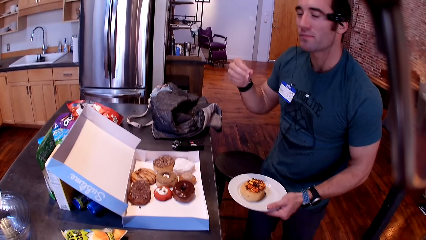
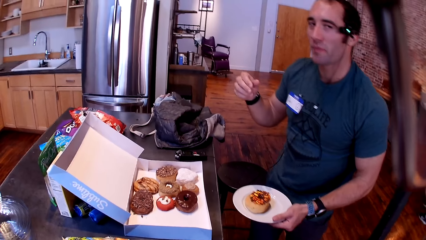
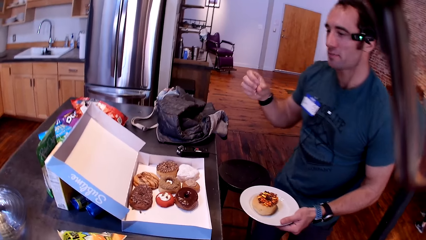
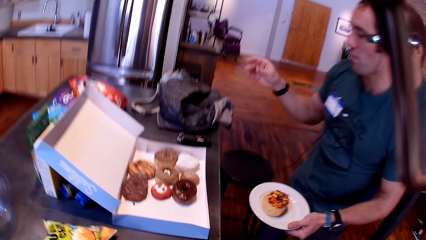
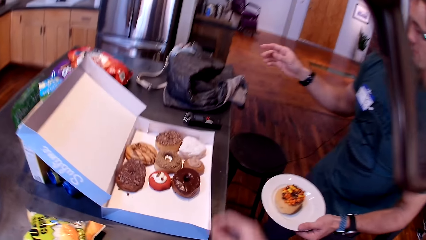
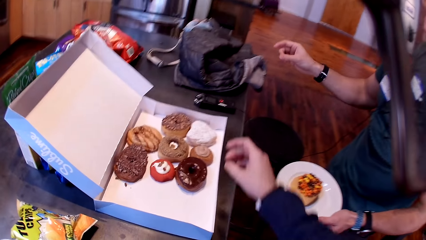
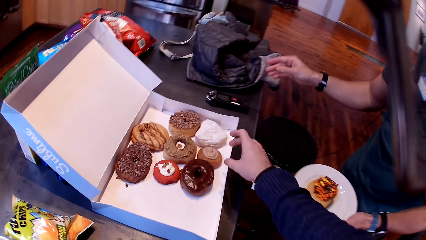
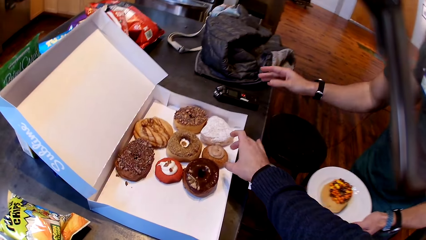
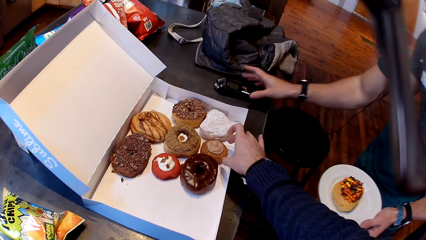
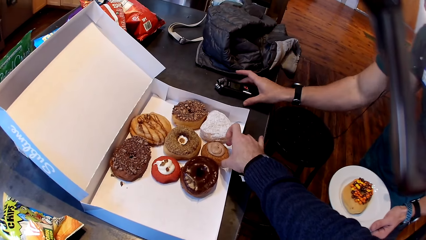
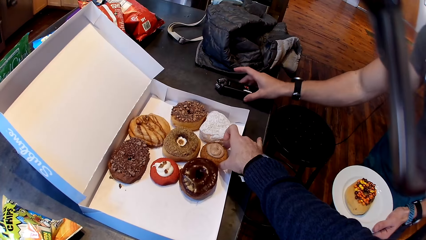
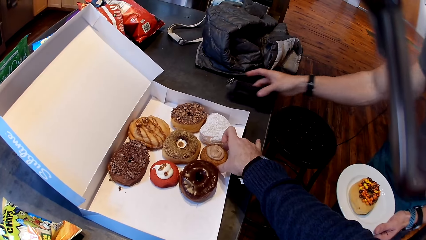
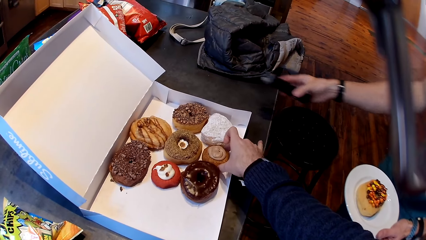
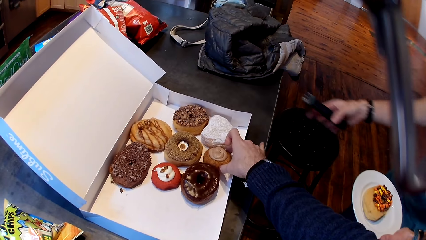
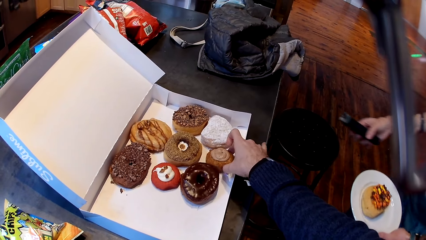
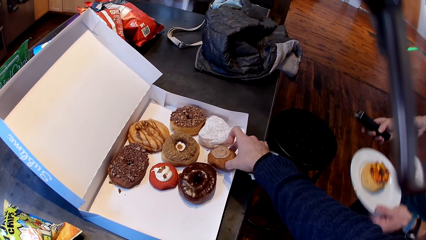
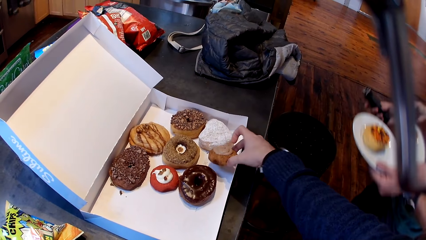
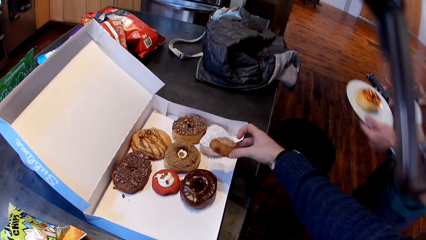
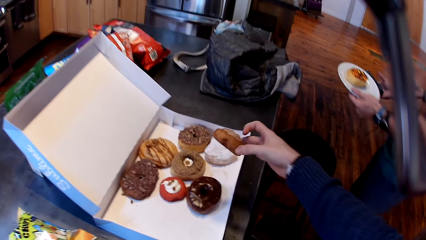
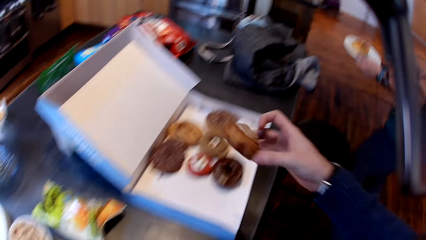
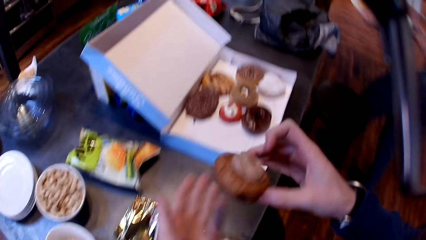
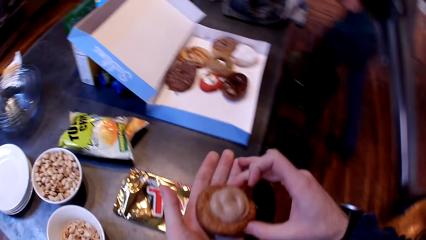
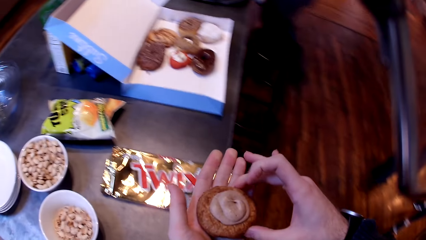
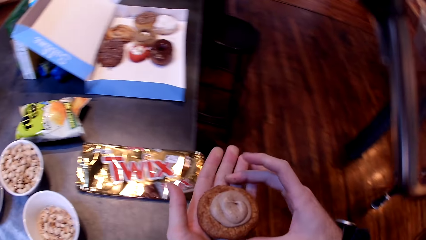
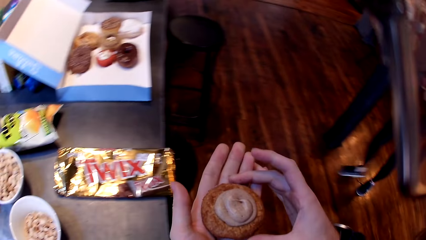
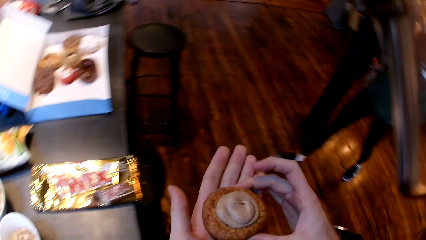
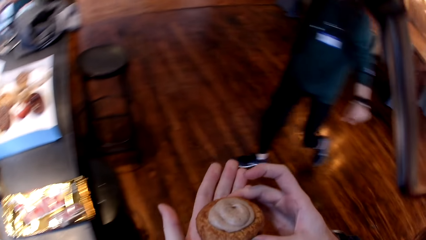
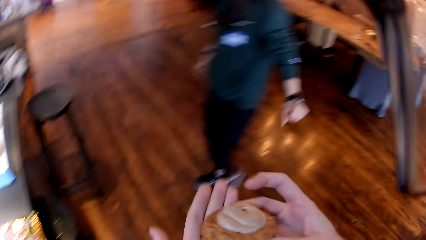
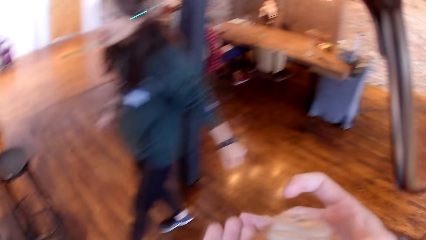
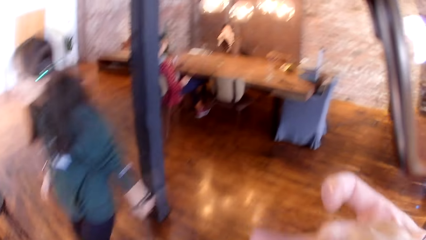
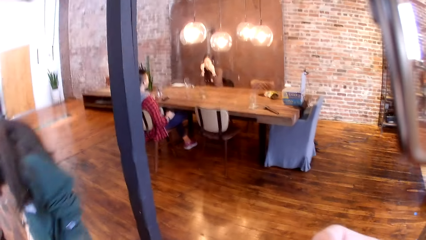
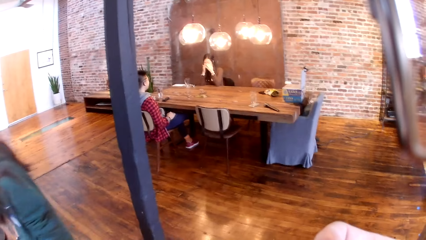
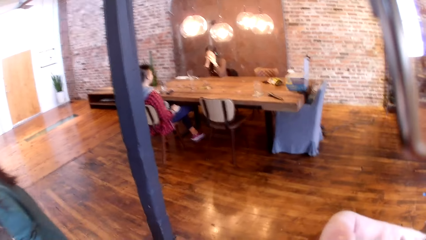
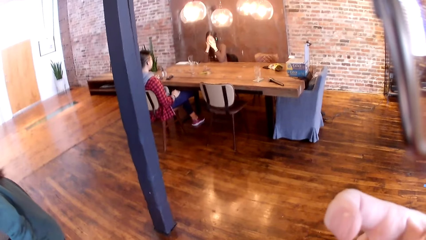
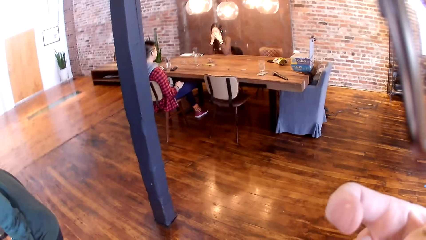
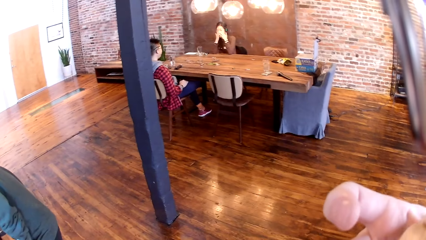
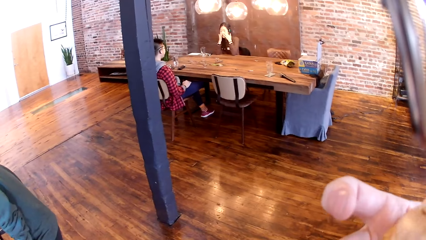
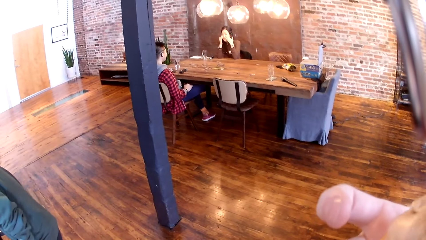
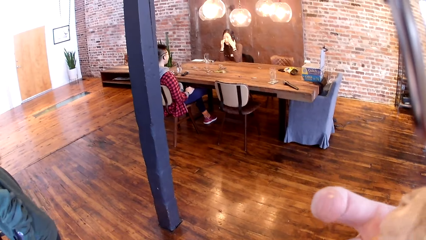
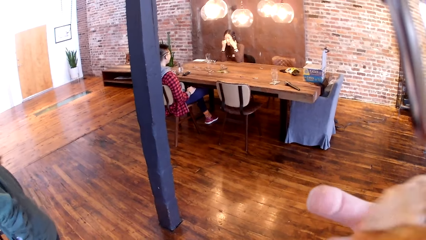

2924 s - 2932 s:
A man picks up the remote. The man is walking.
